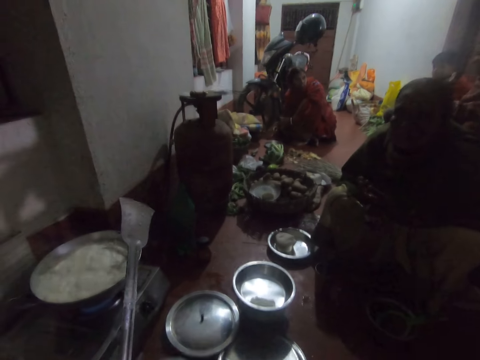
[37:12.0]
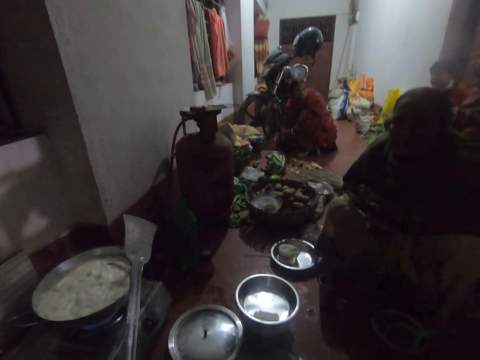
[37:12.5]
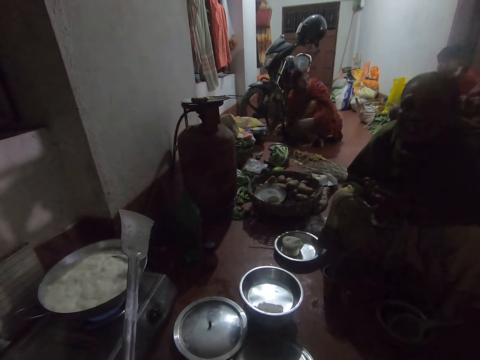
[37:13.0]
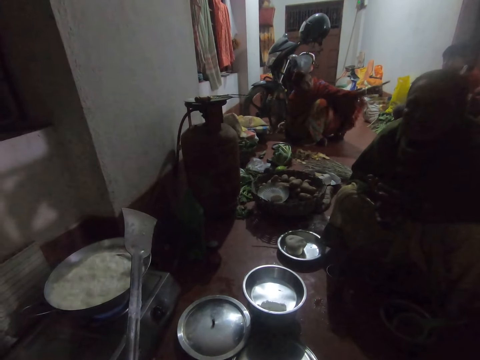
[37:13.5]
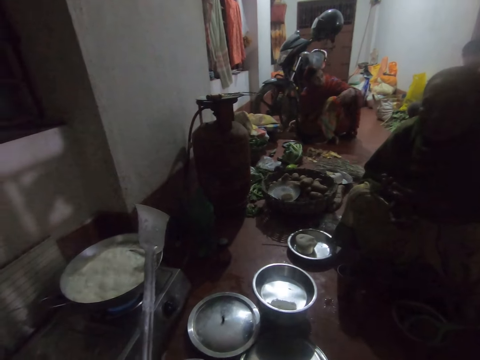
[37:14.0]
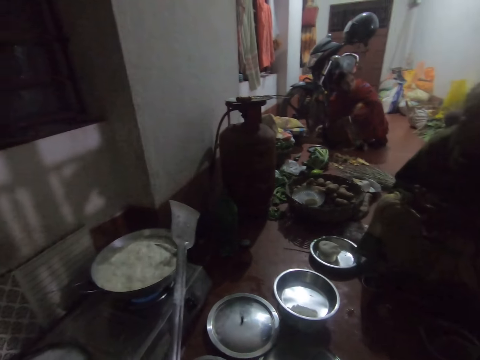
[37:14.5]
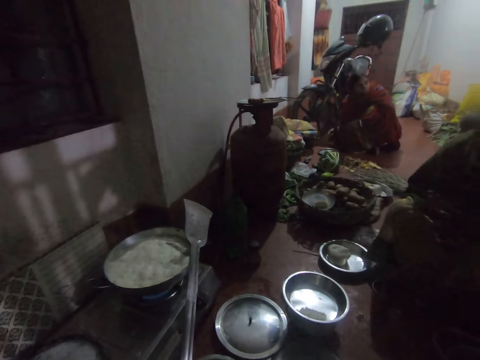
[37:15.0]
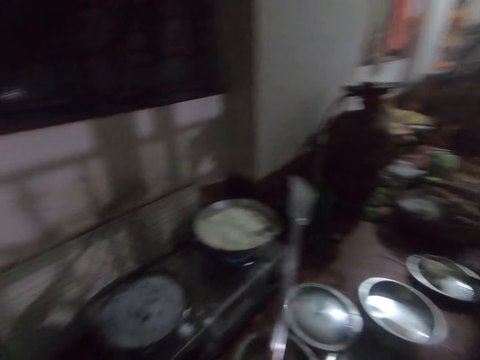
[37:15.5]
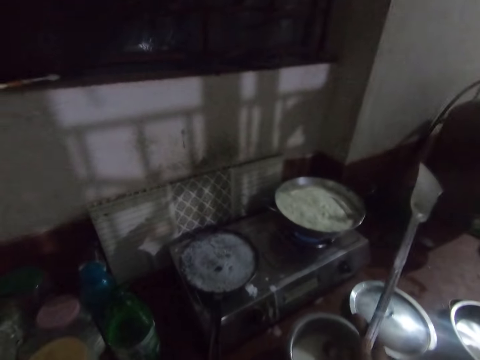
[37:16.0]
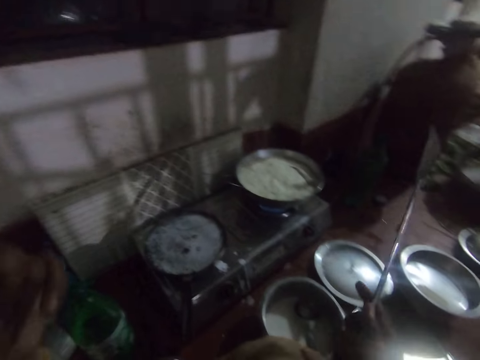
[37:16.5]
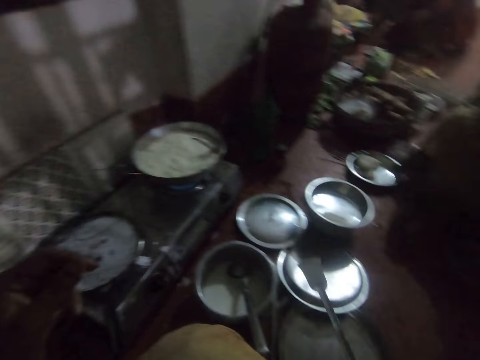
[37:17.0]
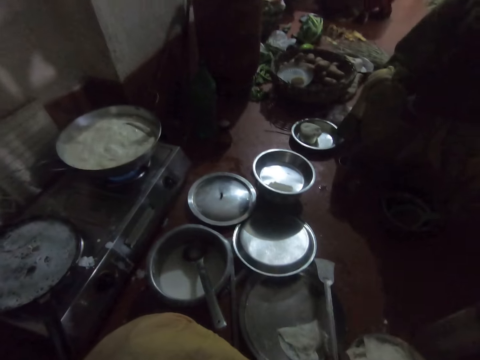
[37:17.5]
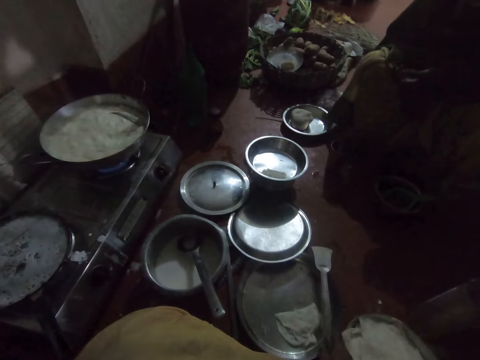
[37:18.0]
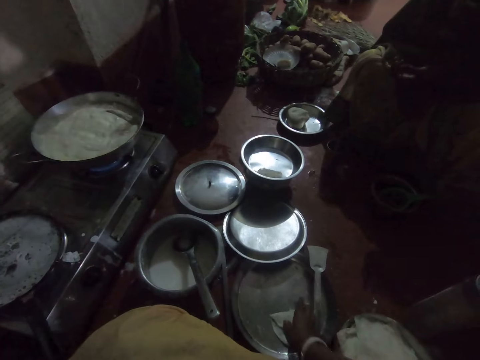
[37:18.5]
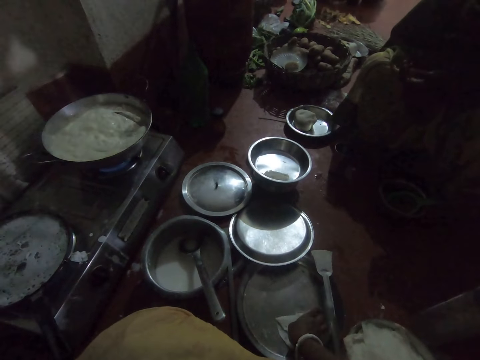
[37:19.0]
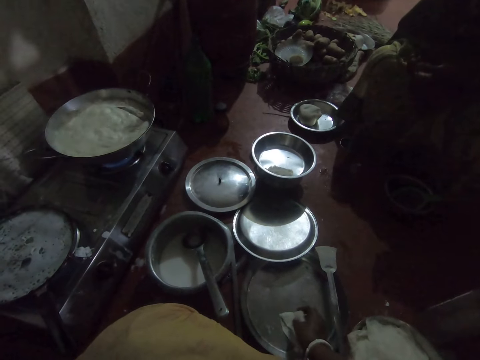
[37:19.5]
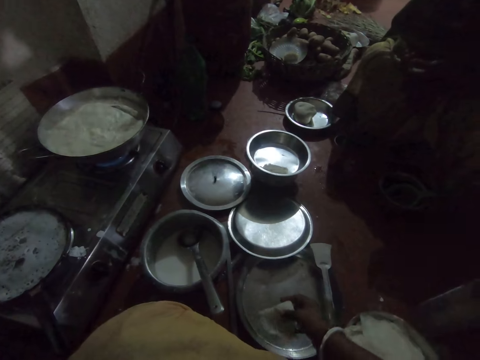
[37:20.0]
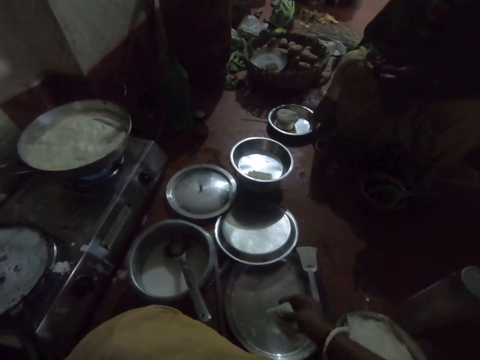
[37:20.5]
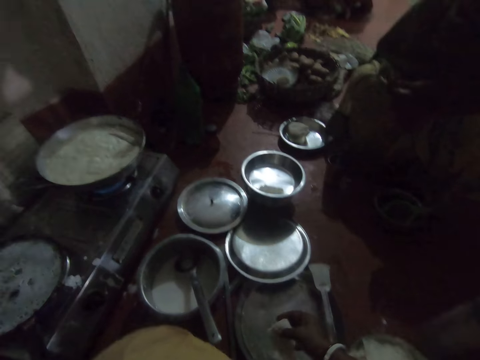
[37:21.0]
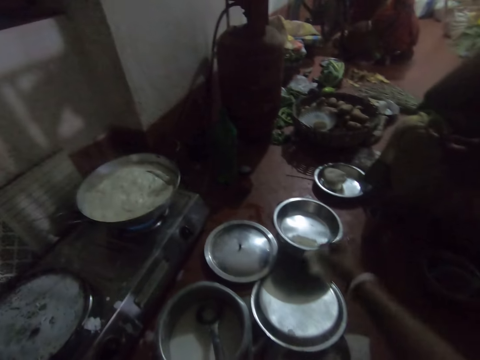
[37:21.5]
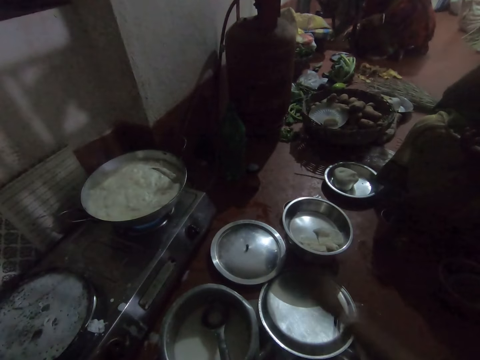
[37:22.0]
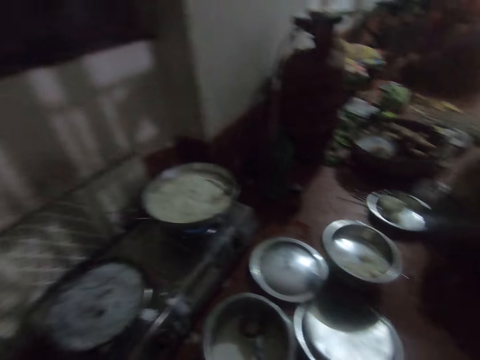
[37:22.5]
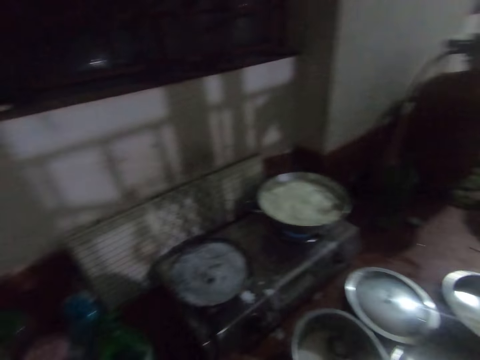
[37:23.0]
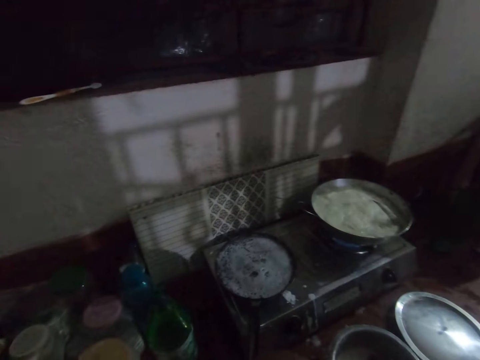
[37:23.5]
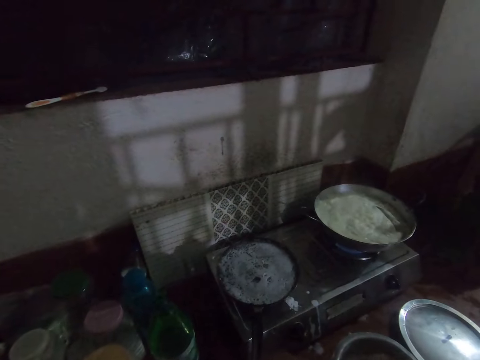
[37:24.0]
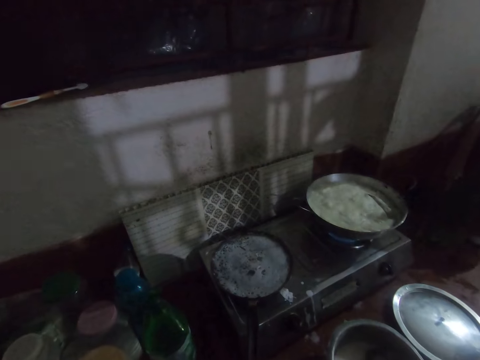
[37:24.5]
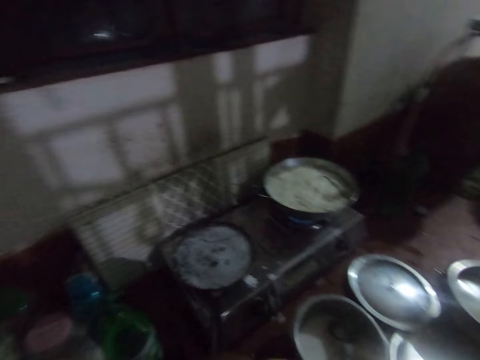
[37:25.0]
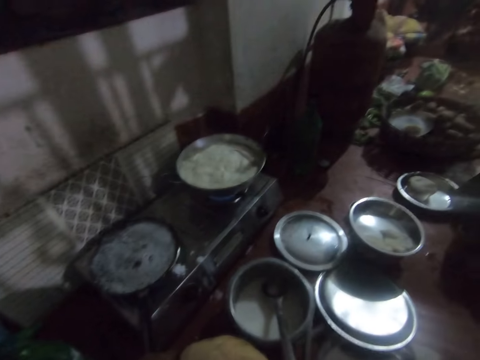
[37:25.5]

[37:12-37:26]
The camera wearer places the spatula on the plate. She picks up the pancake from the stainless pan with her right hand. She drops the pancake into a pan. She turns around.

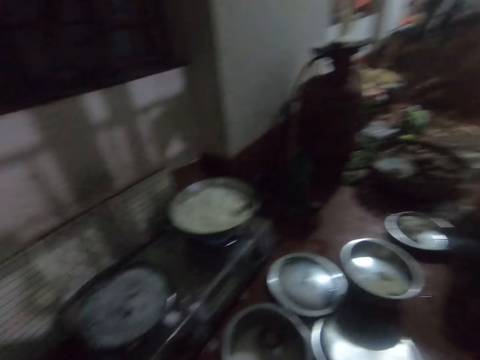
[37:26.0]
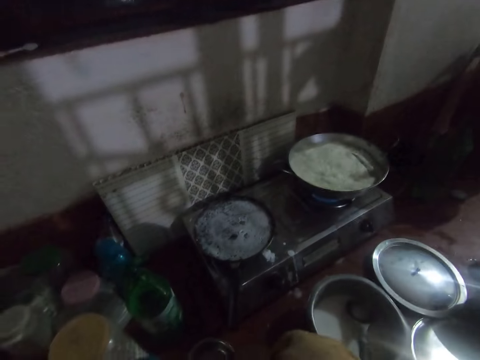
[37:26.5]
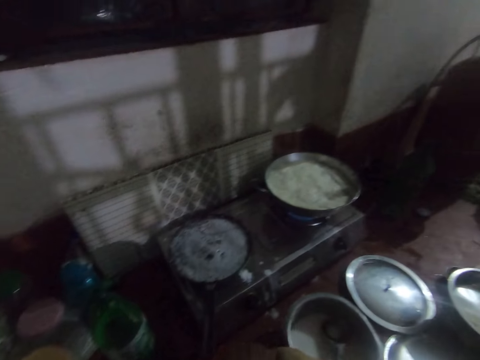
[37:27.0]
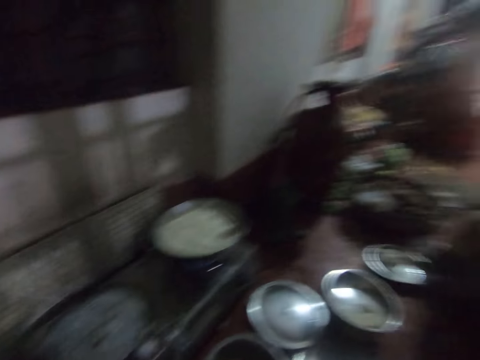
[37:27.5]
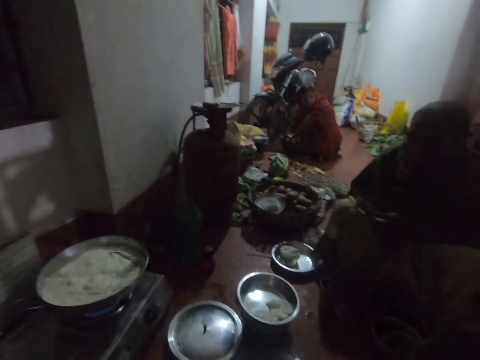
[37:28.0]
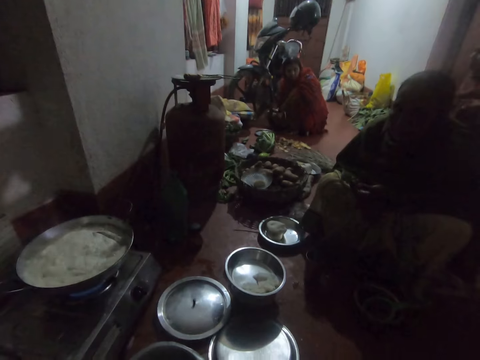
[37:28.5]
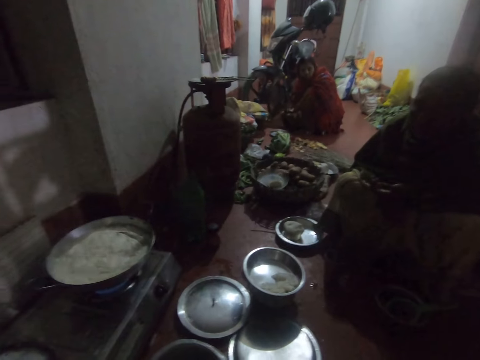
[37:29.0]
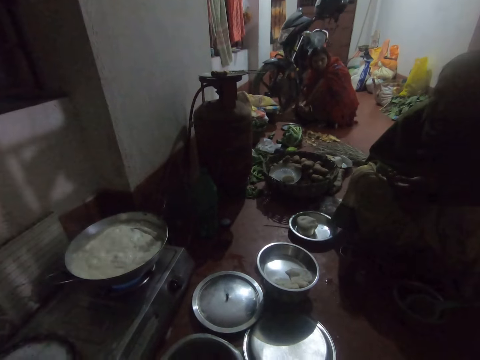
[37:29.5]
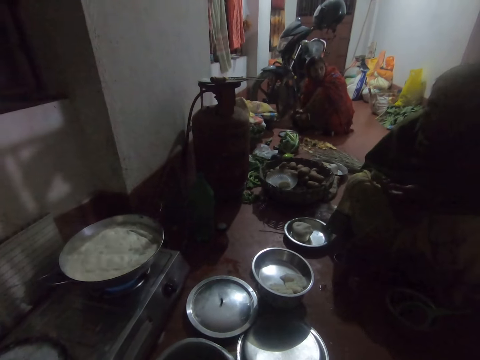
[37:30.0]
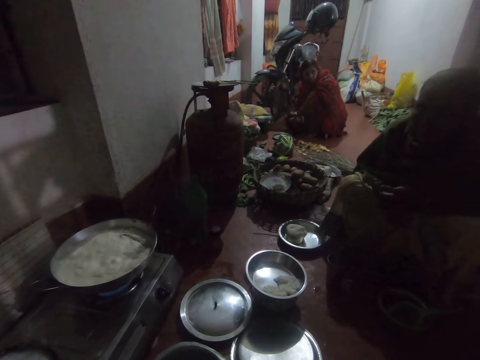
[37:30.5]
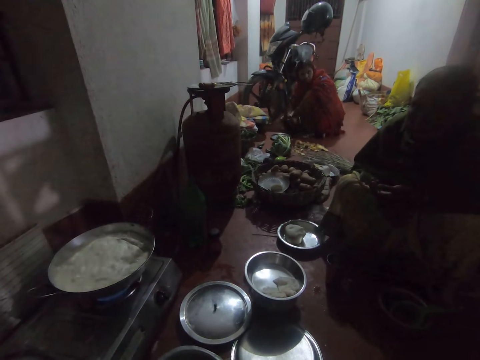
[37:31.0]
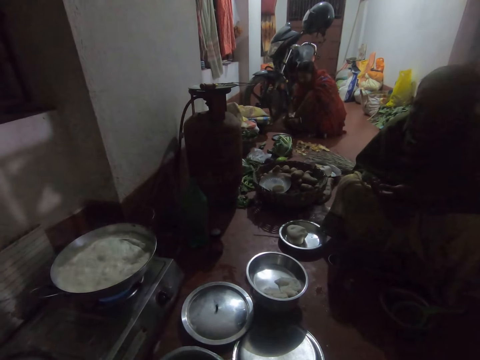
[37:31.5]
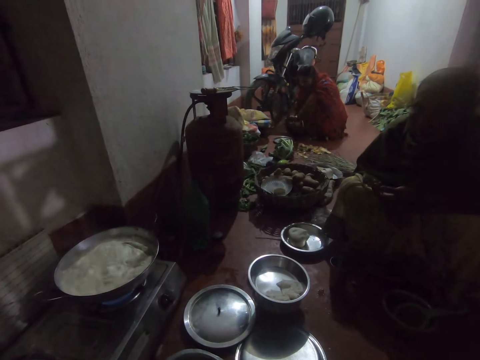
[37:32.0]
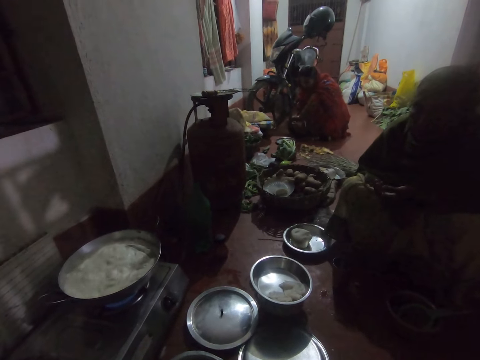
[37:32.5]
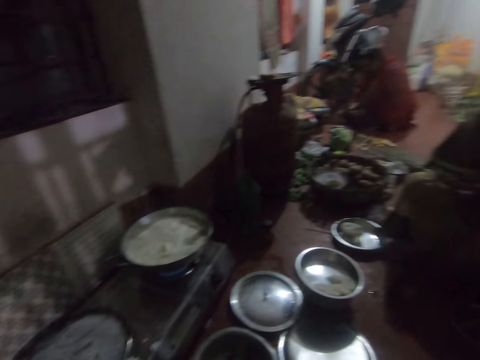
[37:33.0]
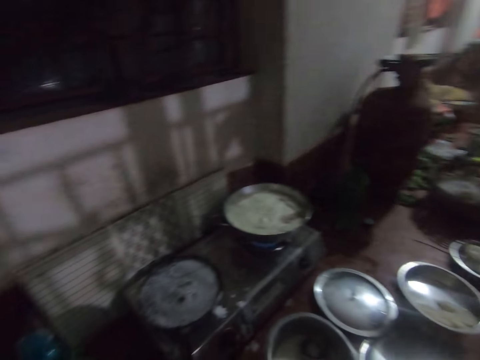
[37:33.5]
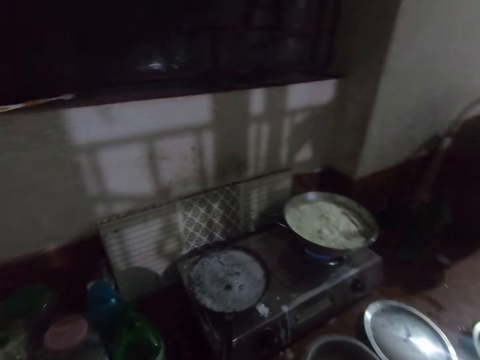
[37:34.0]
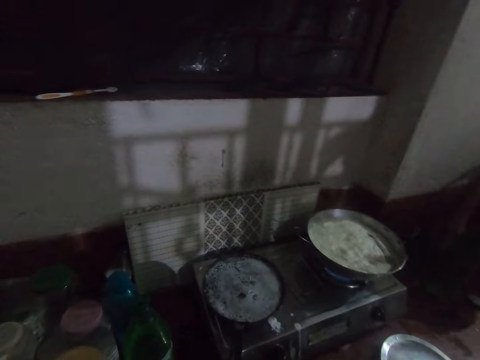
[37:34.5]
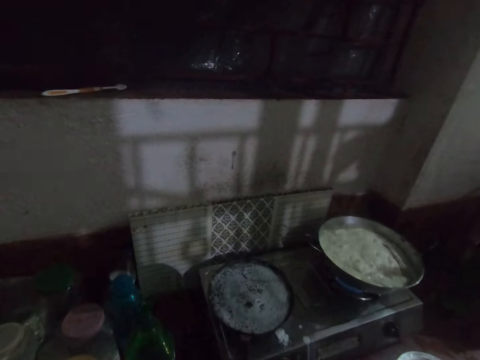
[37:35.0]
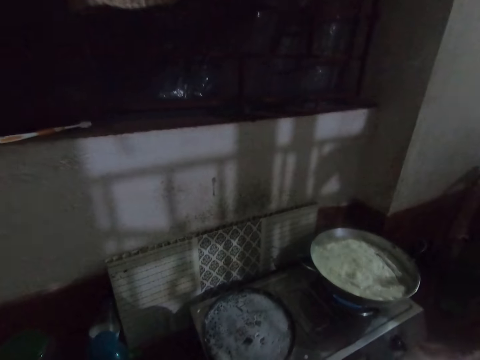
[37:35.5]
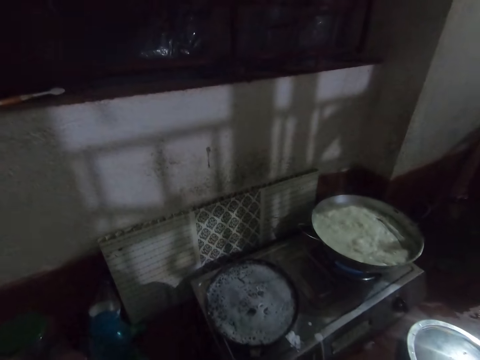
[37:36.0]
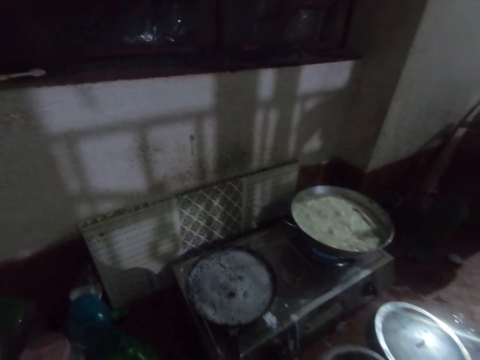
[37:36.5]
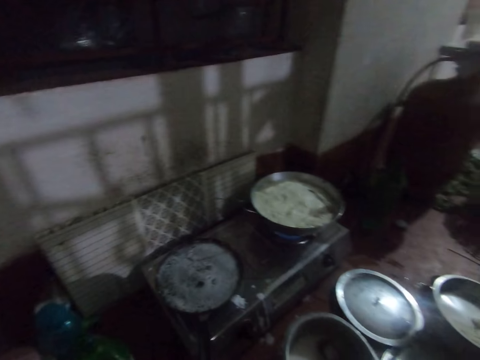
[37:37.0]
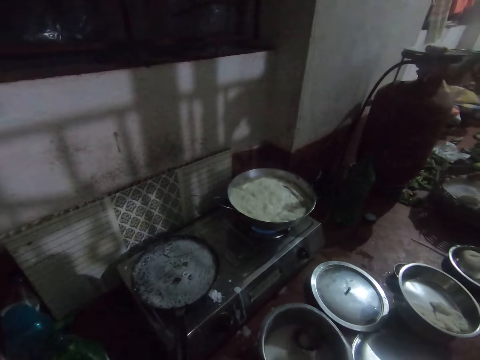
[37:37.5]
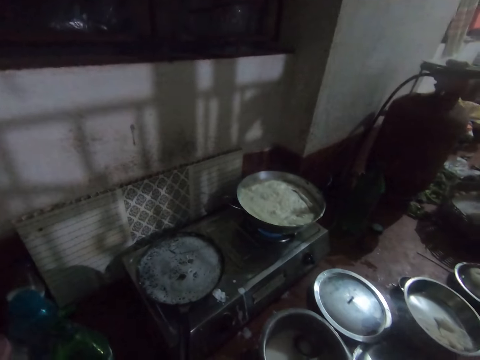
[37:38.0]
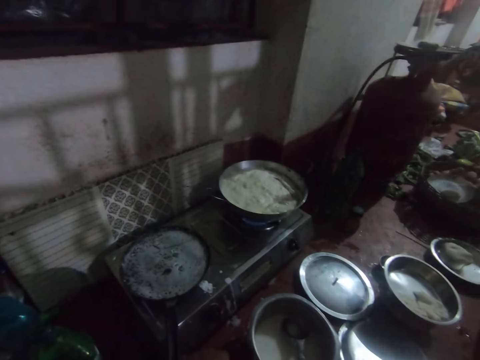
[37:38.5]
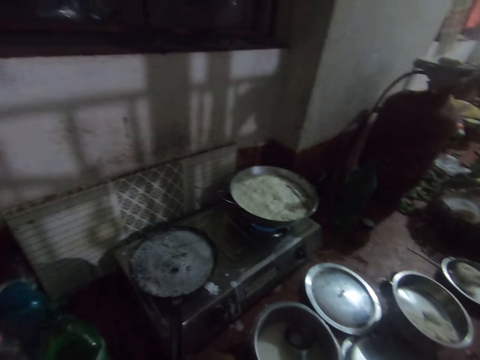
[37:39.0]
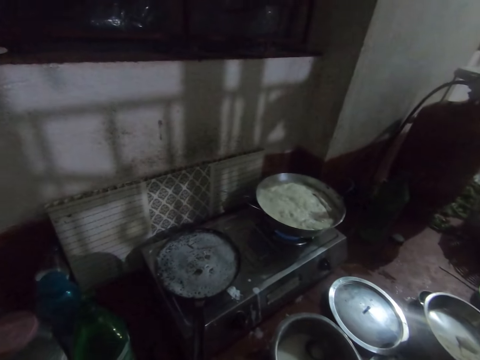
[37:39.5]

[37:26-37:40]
The camera wearer talks to a woman. Another woman grinds something. The camera wearer stares around.
